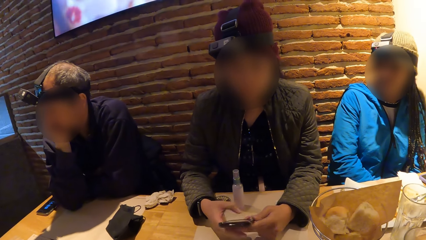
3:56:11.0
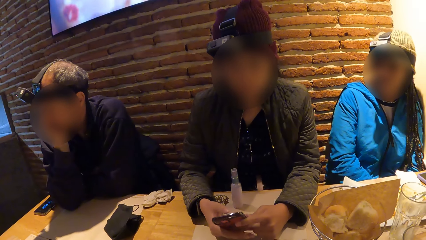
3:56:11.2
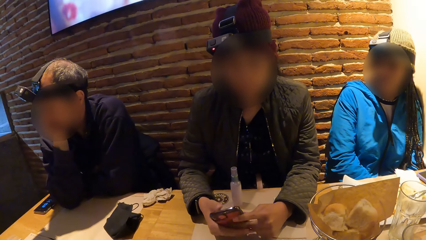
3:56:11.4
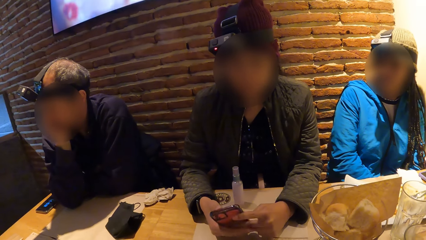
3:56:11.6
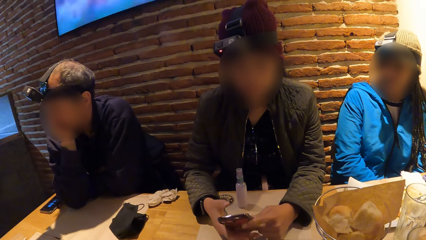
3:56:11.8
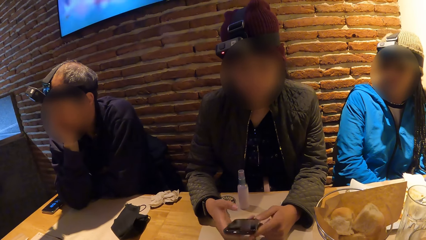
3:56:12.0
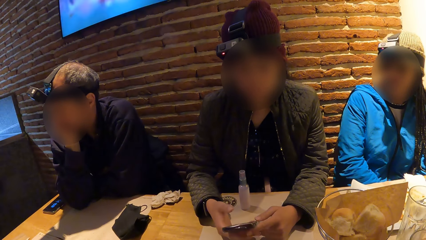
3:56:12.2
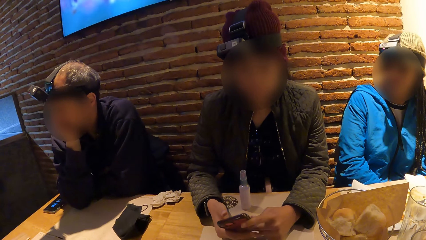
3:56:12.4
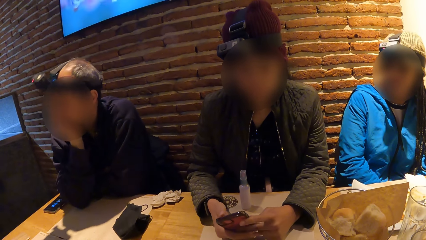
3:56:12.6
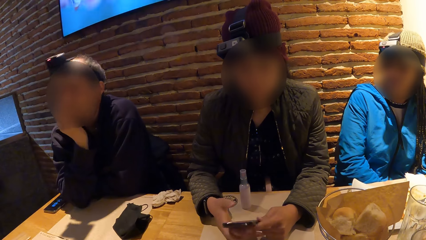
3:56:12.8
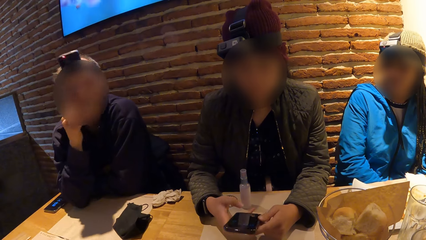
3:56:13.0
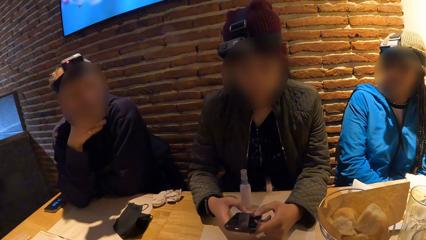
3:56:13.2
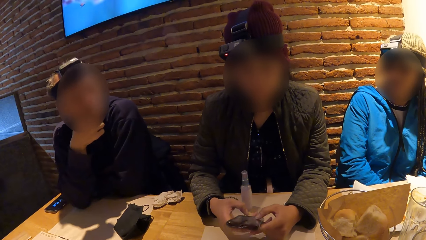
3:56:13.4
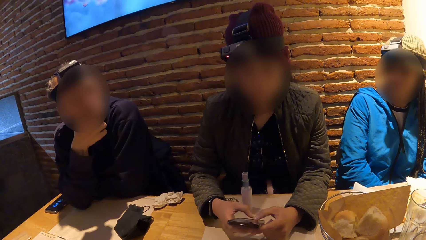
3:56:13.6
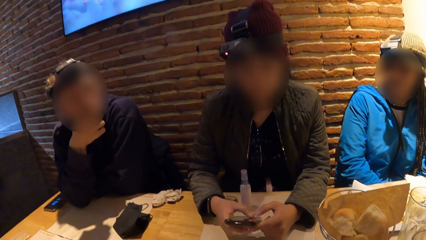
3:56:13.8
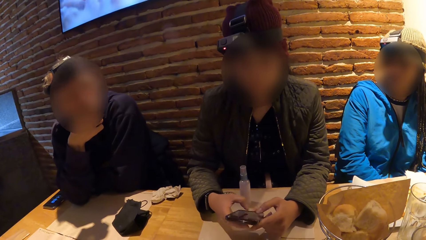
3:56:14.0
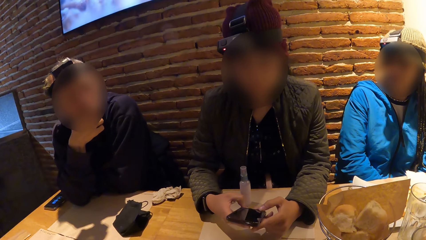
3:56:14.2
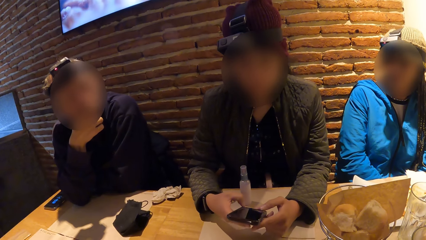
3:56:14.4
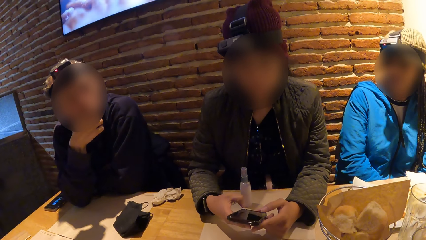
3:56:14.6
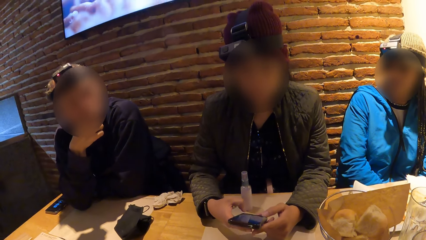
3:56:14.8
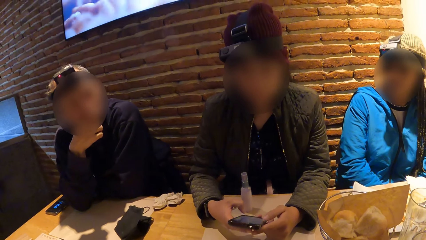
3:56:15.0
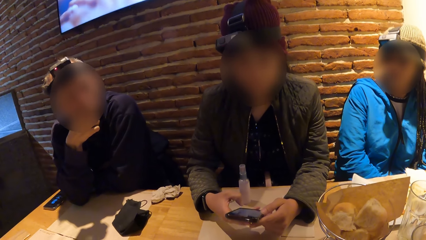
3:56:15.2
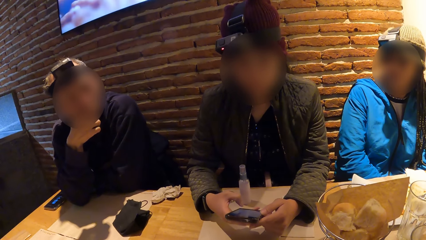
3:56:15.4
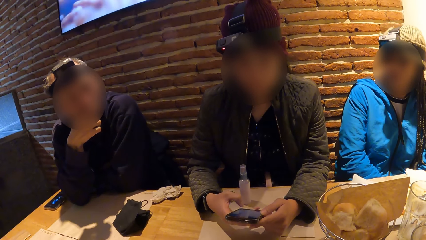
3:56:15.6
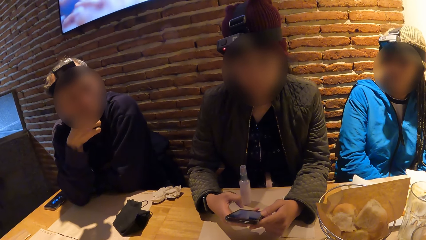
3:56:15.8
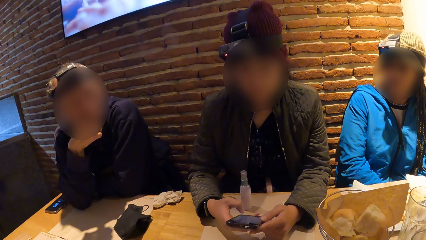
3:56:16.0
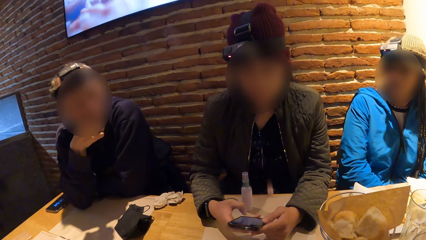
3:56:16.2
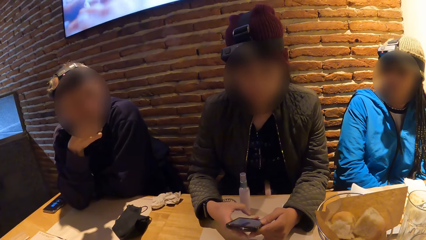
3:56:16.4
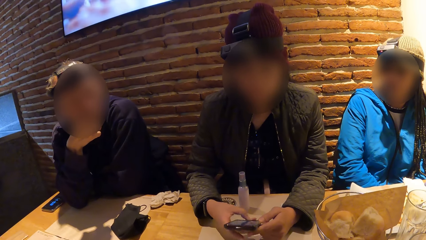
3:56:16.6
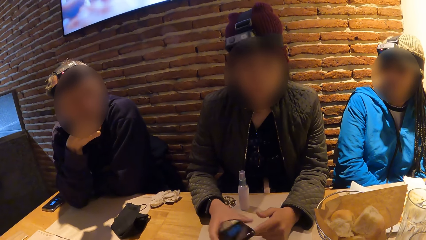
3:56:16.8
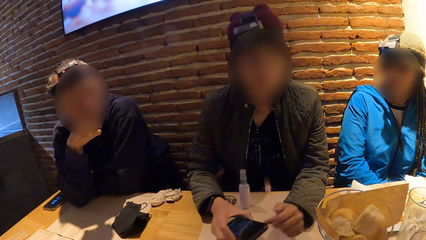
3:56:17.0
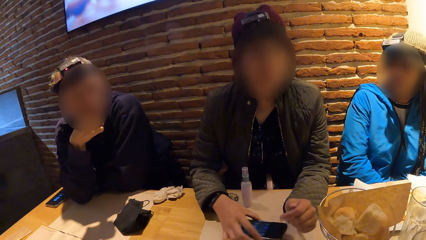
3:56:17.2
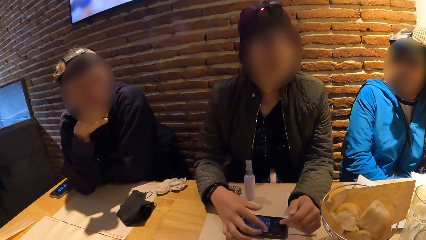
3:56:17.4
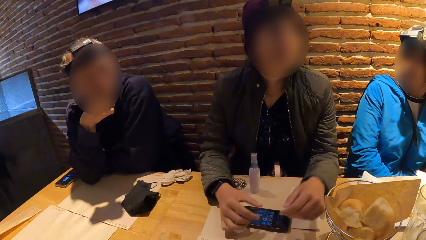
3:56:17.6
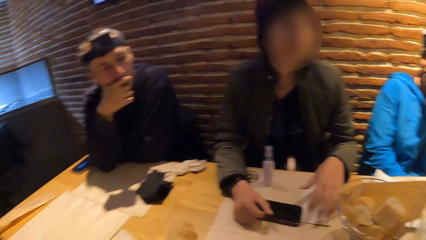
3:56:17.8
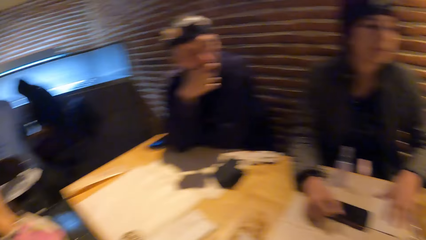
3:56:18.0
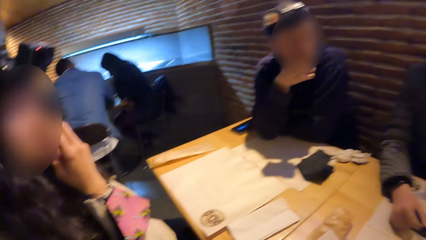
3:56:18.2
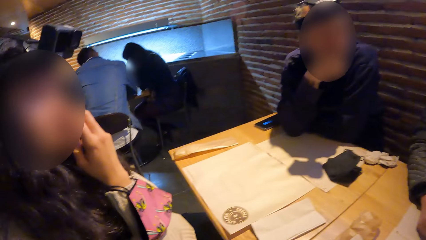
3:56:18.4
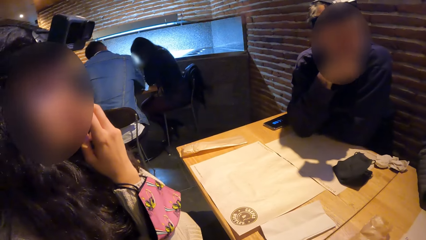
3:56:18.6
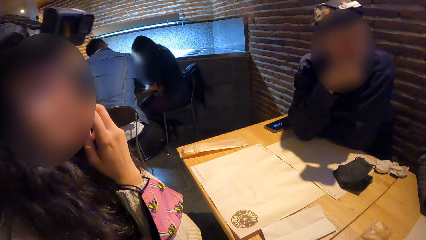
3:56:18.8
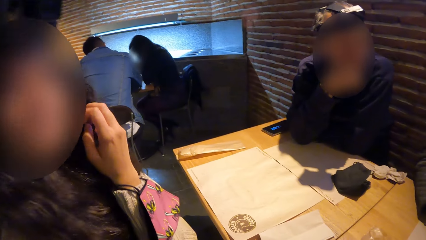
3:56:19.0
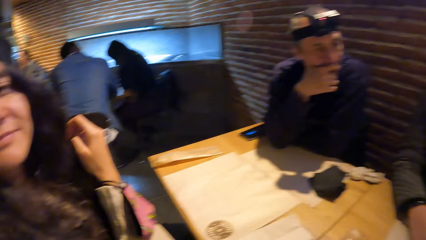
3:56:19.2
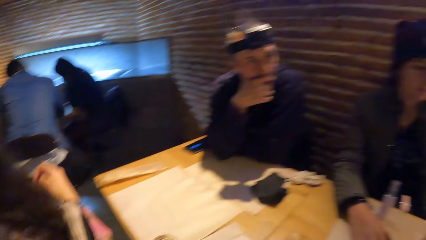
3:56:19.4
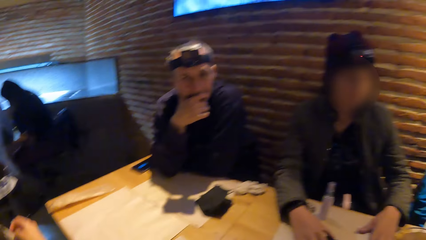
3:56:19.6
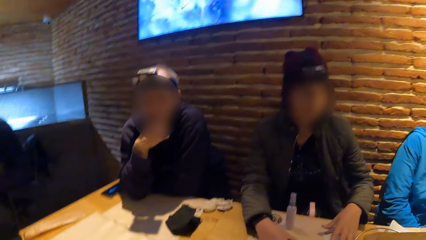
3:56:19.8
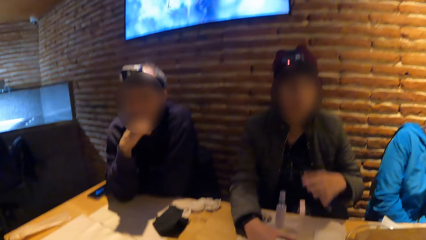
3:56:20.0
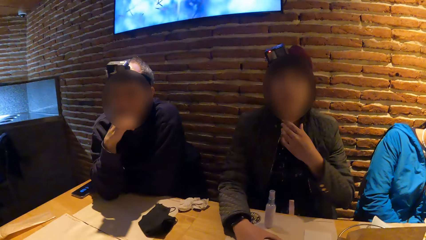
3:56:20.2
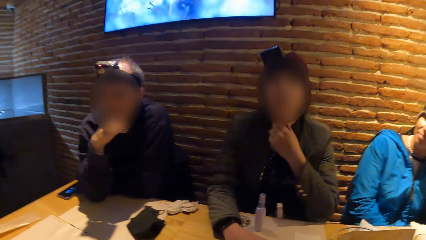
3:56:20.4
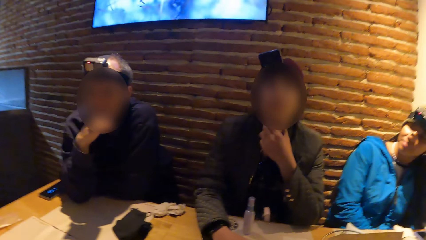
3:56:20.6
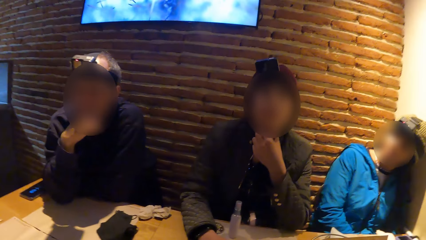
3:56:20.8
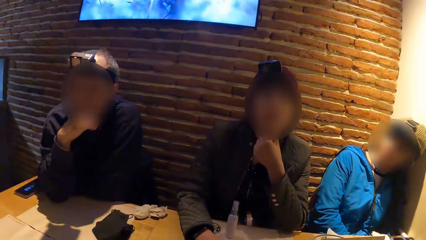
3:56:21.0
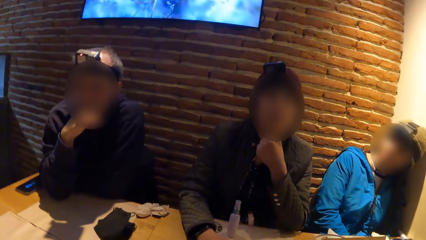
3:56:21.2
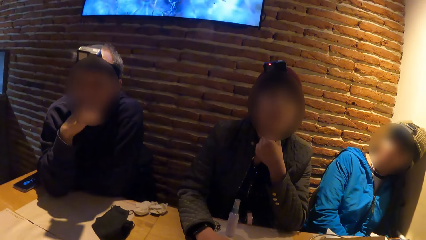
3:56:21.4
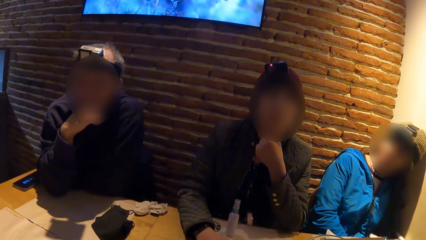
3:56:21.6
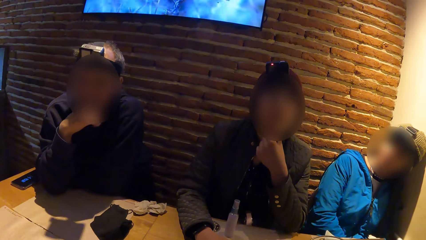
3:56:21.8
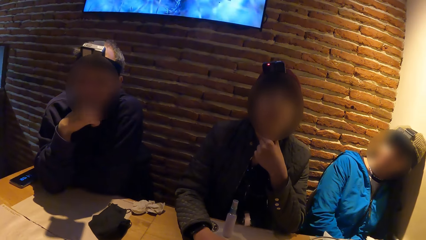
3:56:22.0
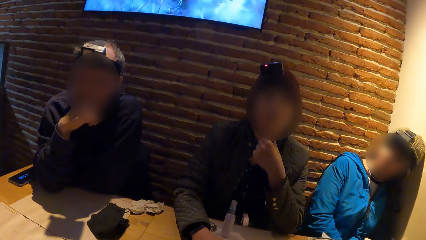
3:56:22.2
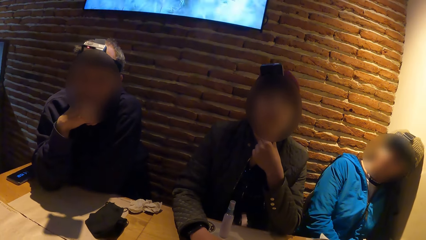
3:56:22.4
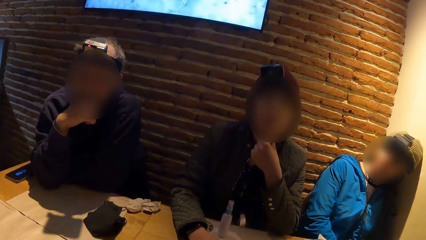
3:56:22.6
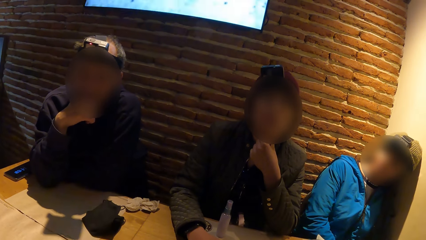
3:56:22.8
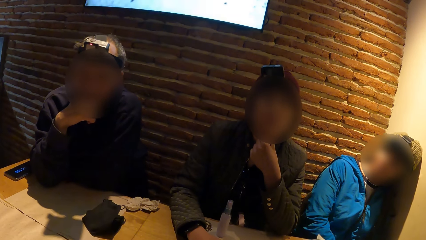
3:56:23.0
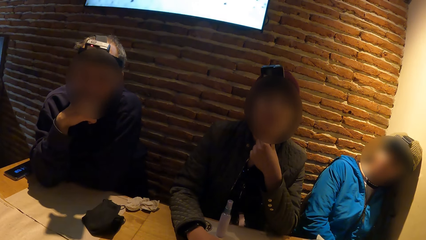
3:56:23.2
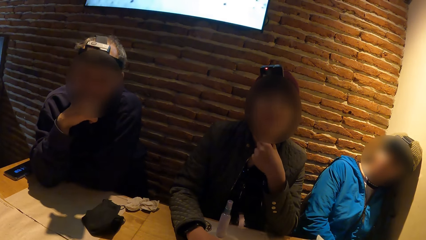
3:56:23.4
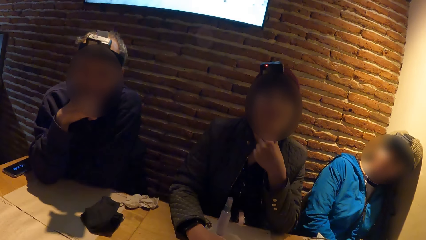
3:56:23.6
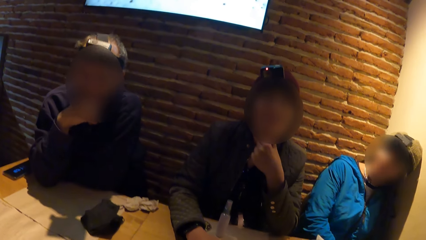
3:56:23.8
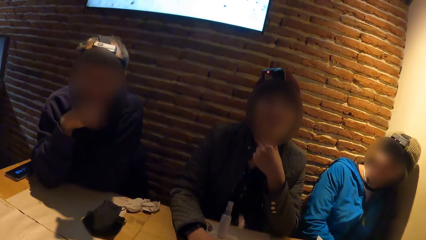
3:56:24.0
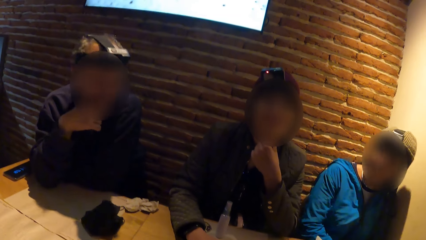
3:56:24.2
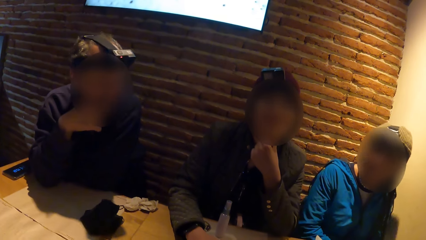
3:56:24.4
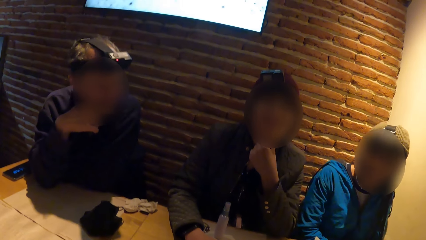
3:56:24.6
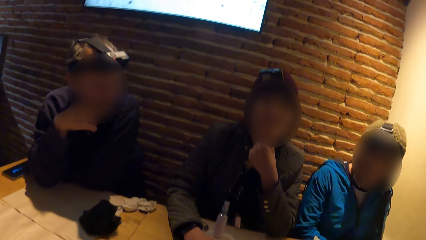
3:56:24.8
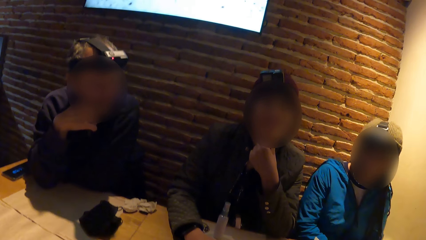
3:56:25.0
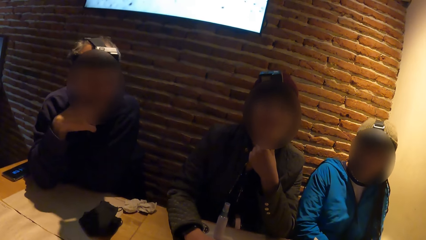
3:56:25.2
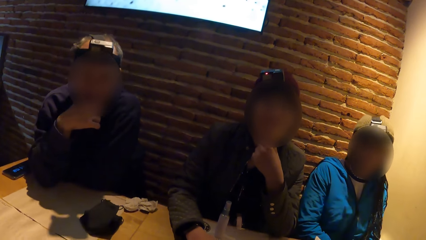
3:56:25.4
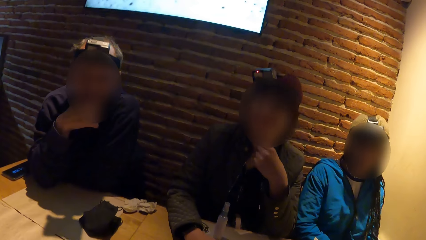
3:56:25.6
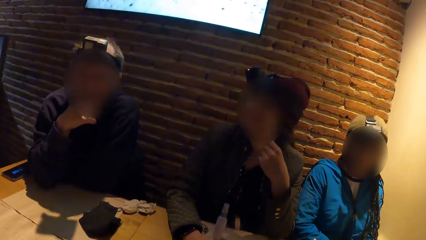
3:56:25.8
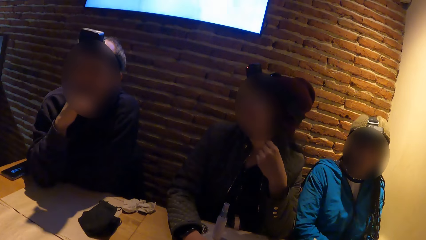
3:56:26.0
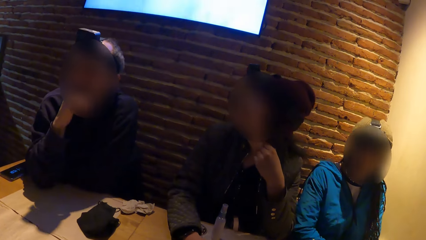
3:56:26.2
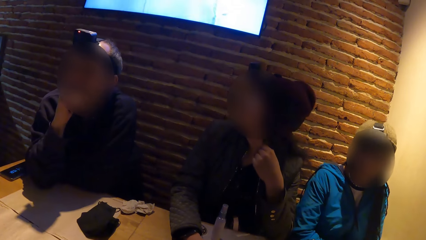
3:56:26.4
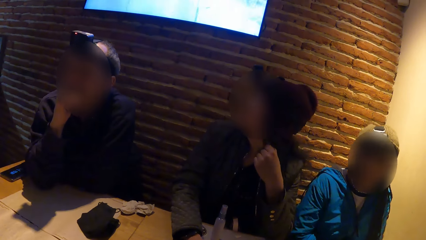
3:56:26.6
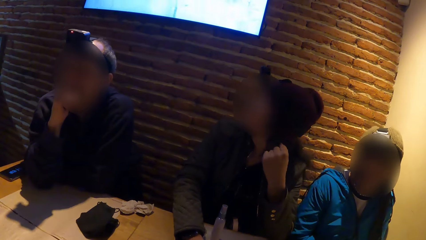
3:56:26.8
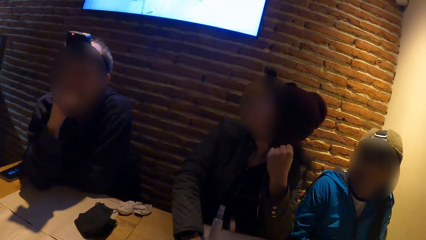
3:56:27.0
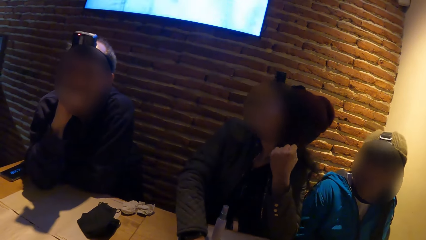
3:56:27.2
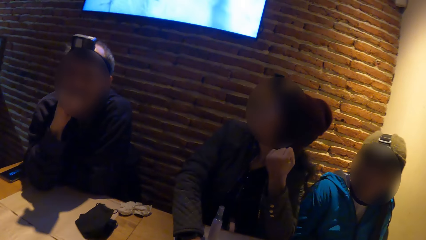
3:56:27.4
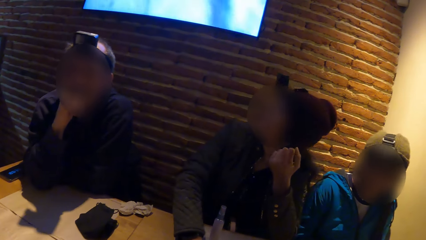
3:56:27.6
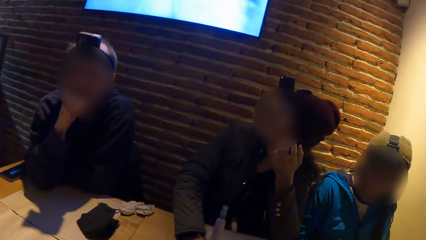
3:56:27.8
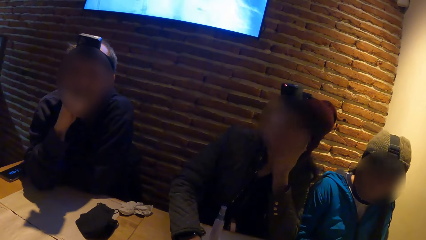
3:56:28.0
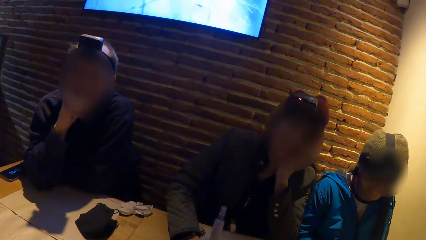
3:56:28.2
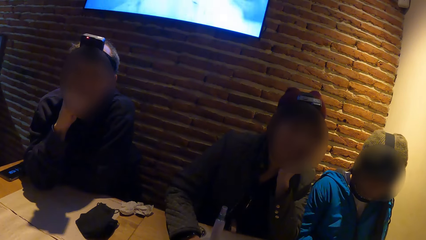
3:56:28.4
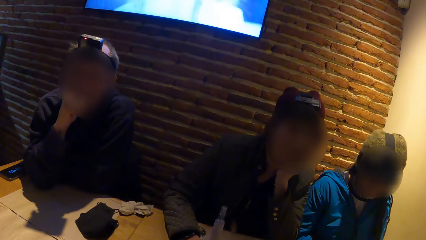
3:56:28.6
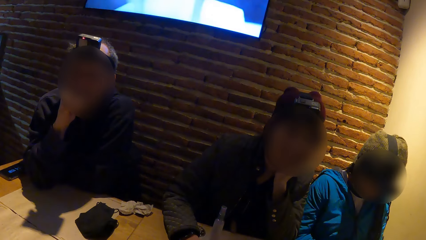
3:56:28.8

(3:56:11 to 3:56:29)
A woman removes her left hand from the phone in her hands and drops the phone in her right hand on the table. Someone lowers the hand. The woman holds her chin.
